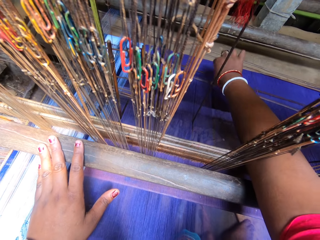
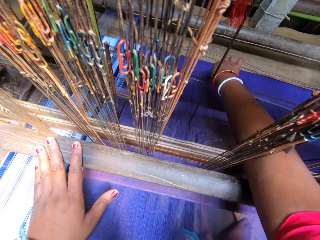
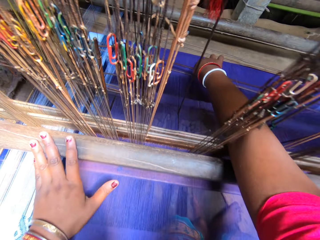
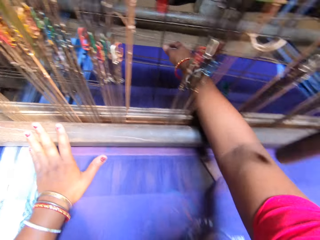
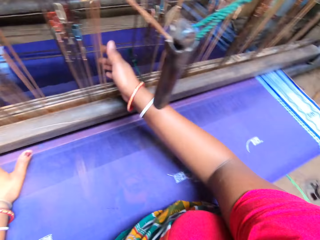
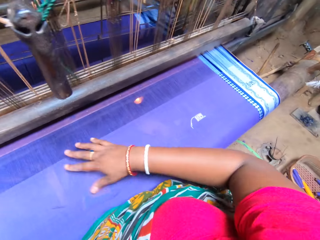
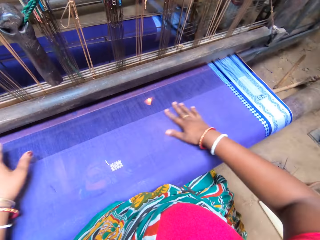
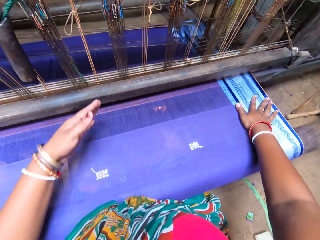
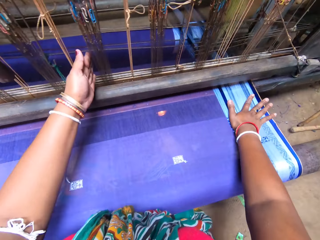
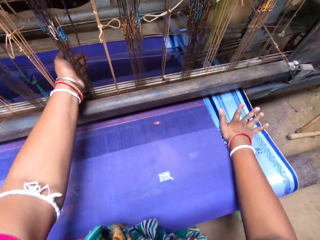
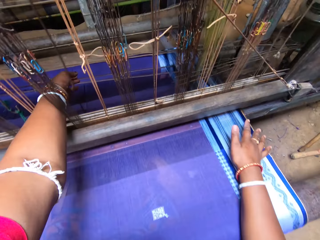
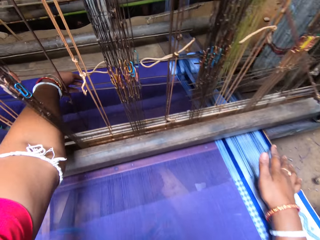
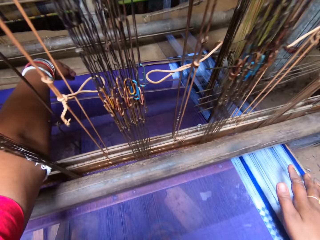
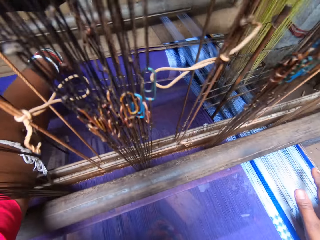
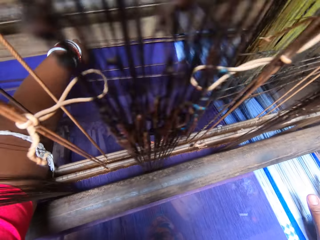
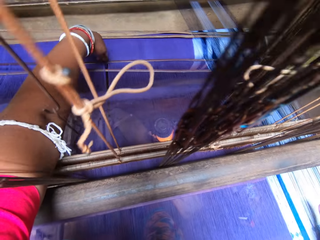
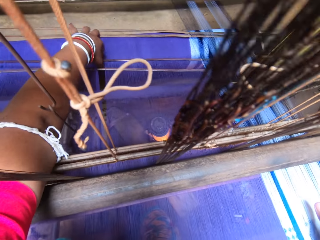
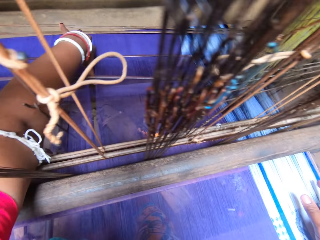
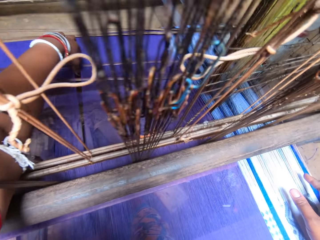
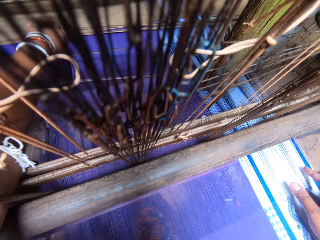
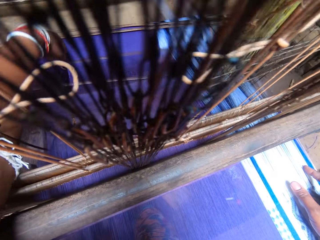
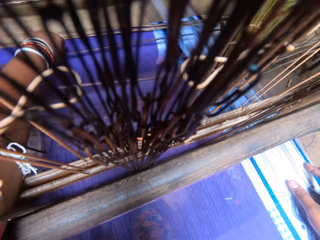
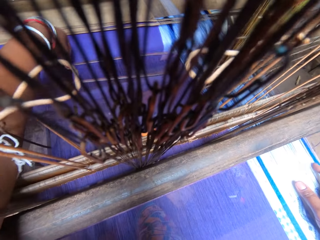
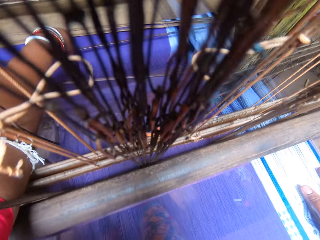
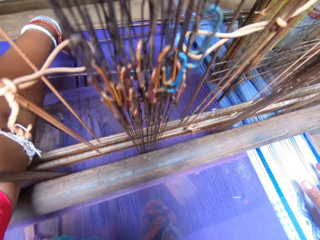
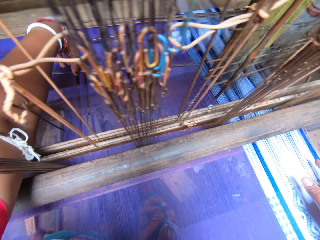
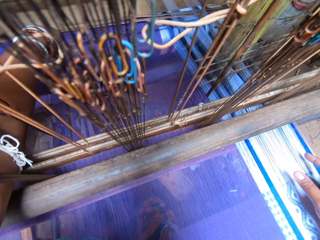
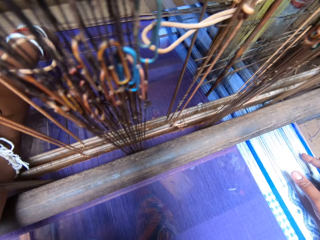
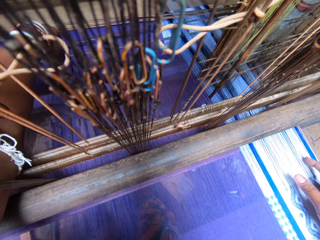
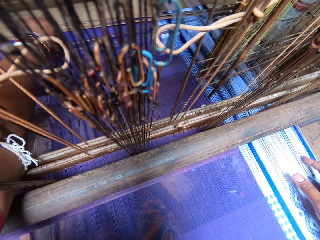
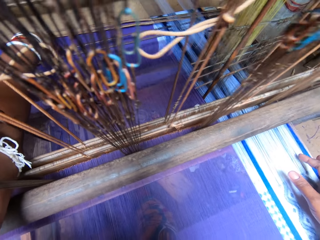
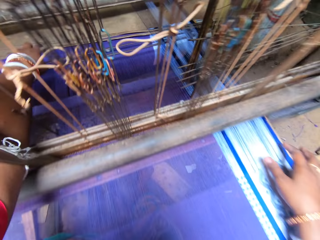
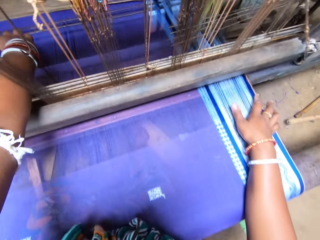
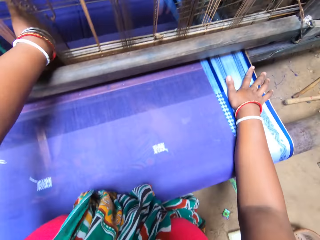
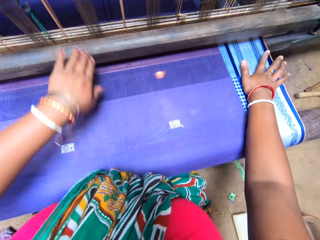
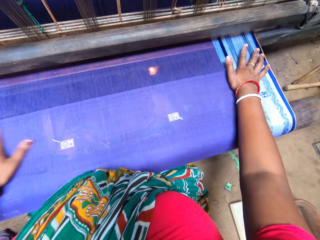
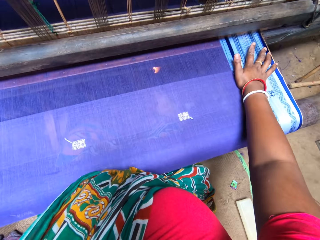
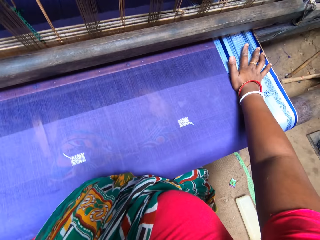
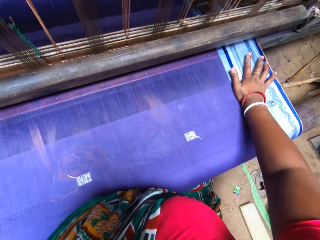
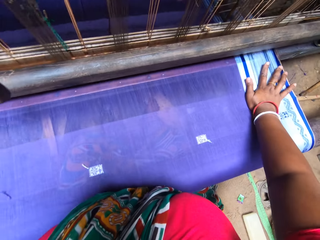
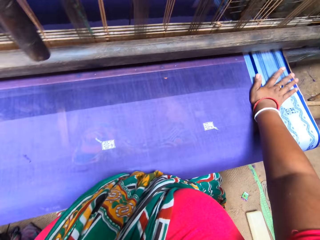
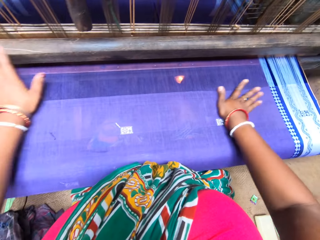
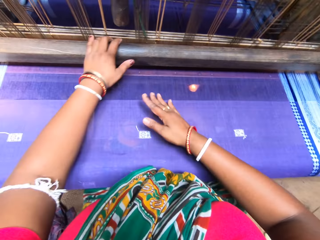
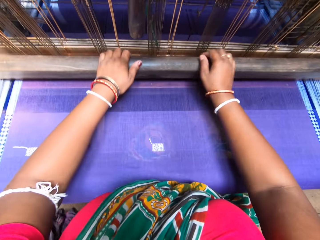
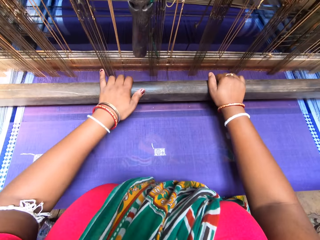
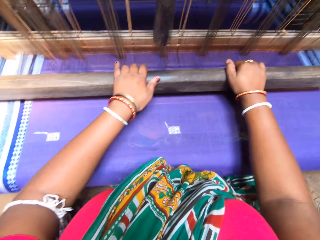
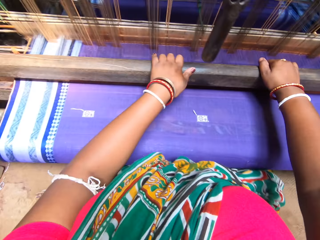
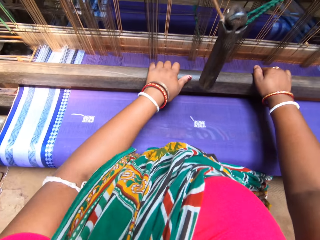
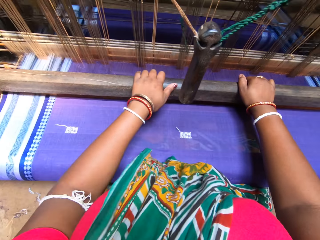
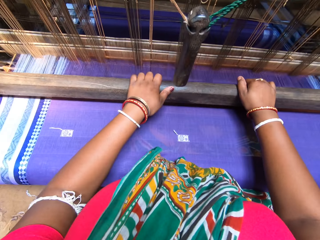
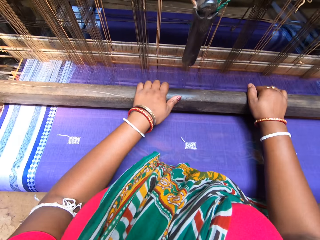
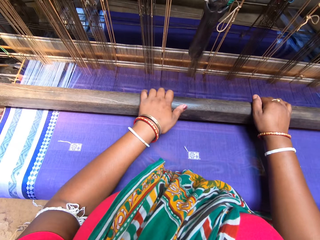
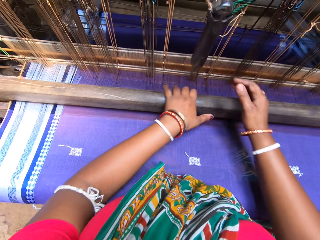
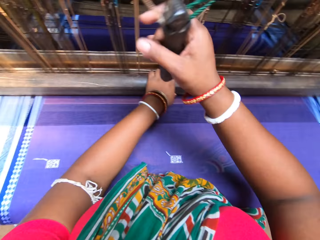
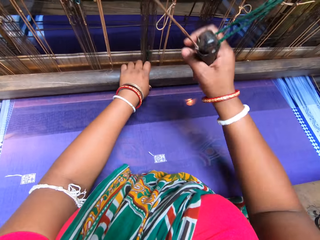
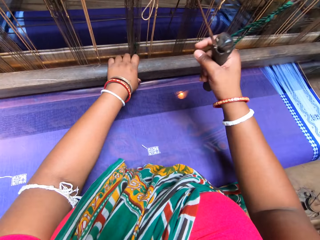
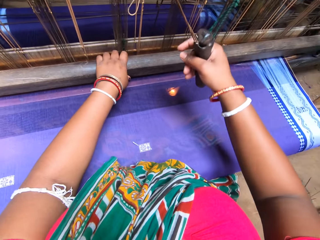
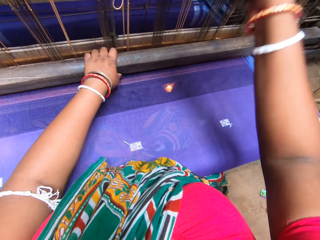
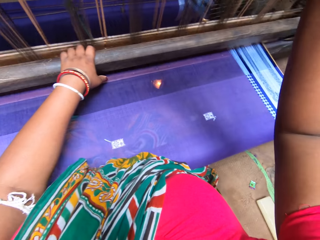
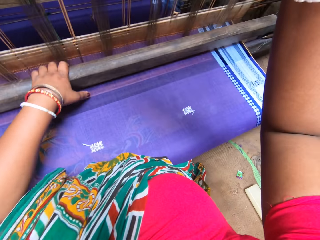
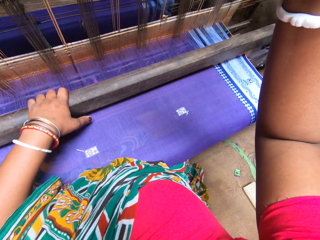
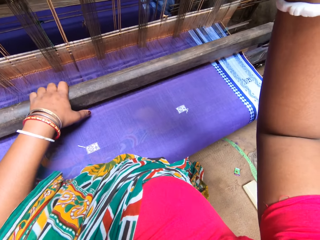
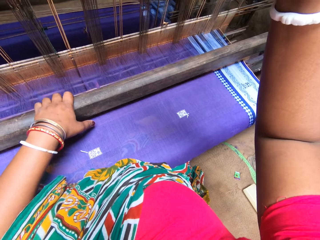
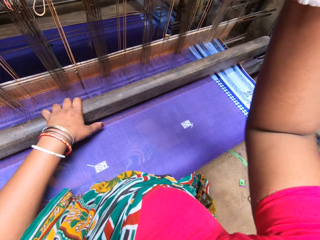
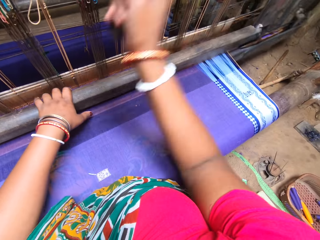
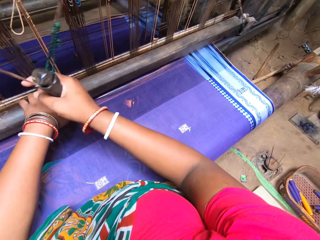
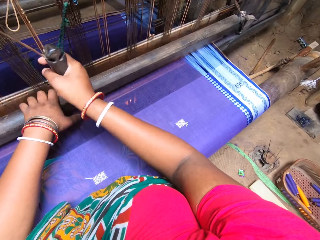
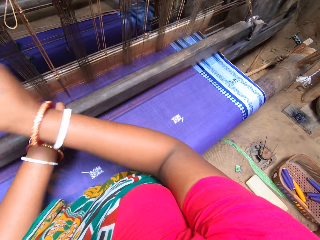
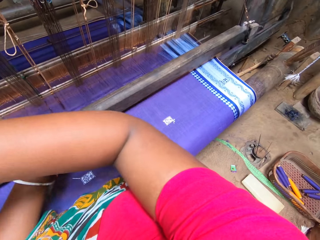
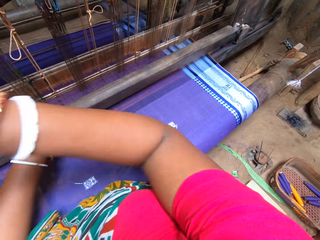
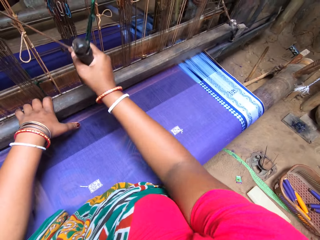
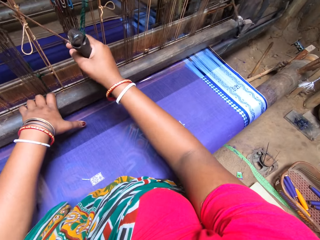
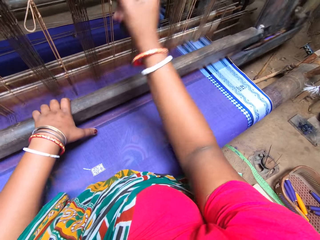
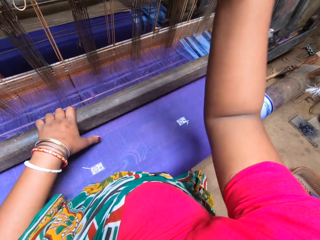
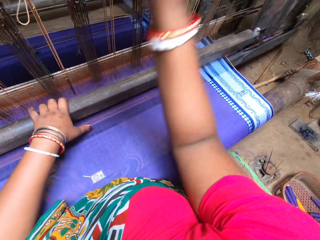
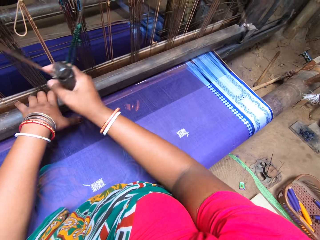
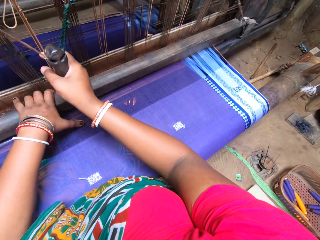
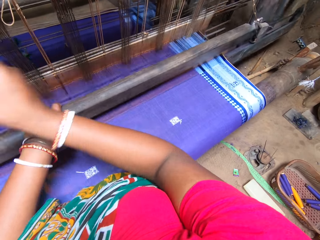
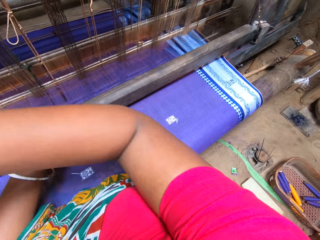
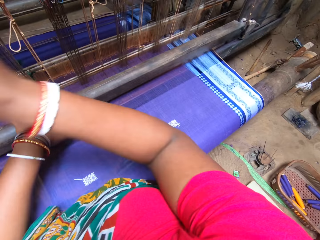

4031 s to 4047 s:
A woman converses with the camera wearer. The camera wearer weaves the fabric on a handloom with both hands.

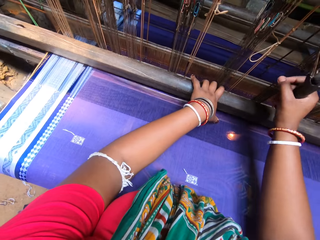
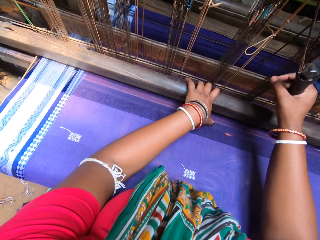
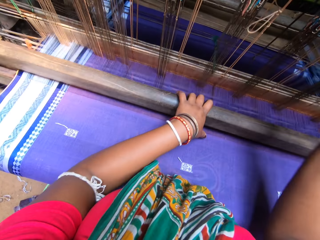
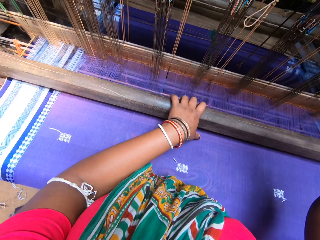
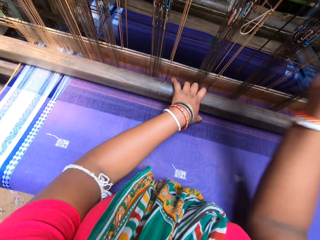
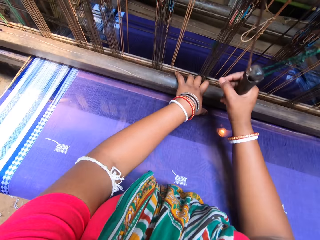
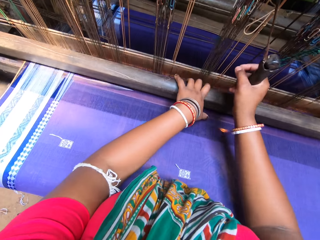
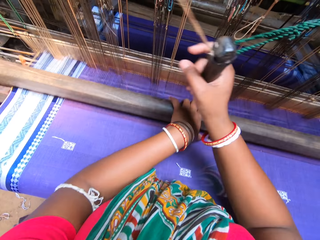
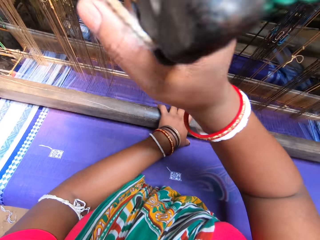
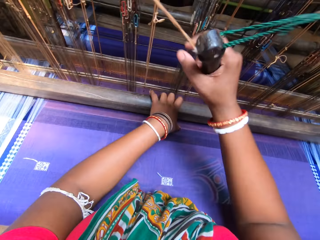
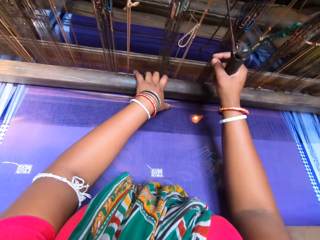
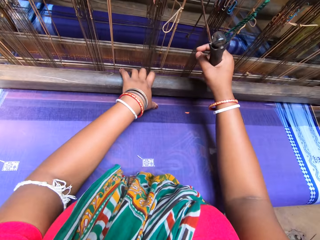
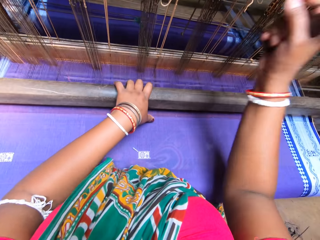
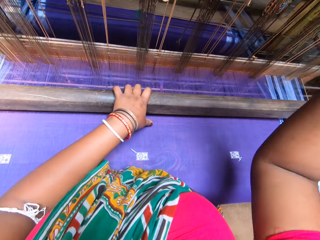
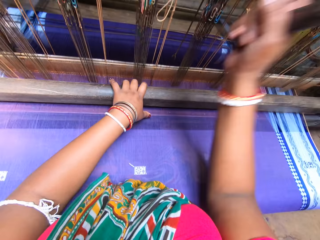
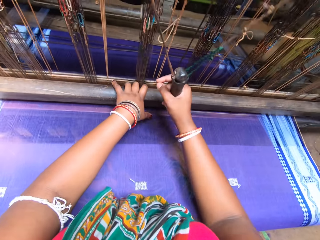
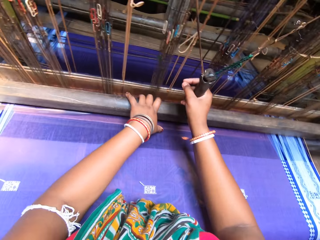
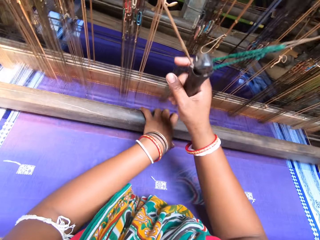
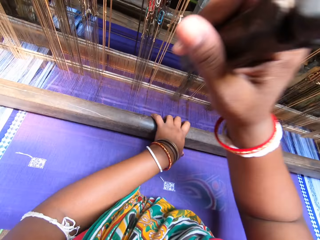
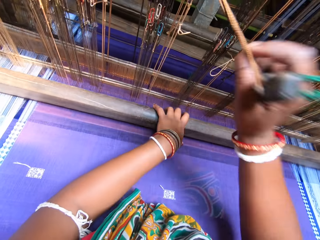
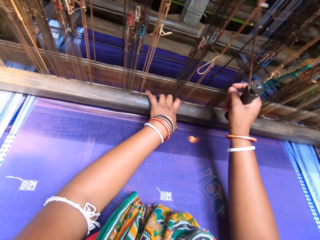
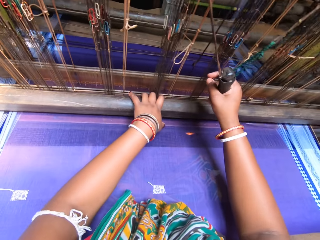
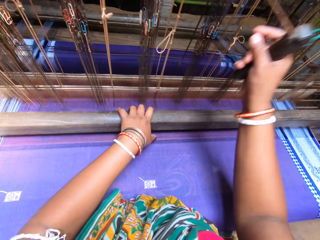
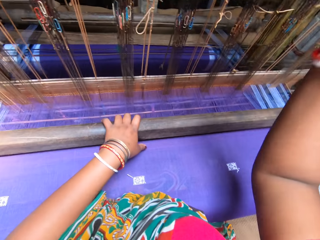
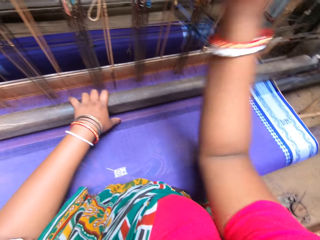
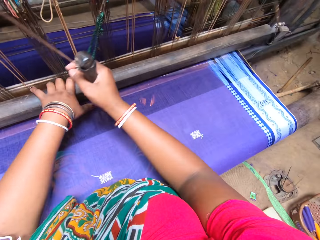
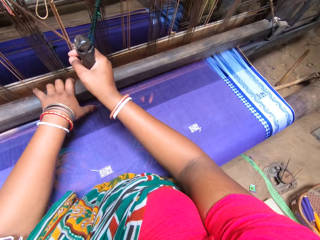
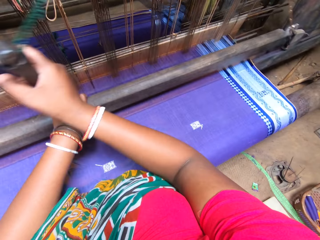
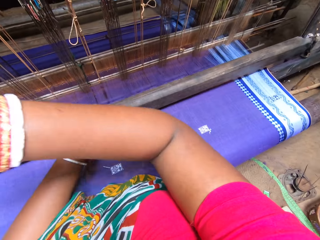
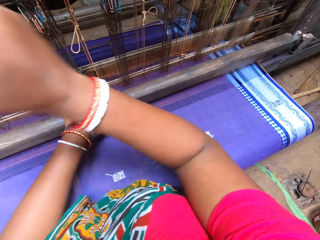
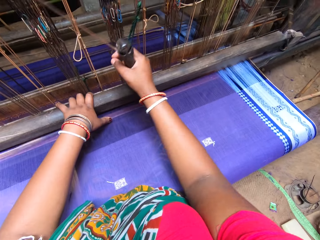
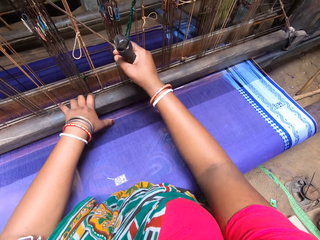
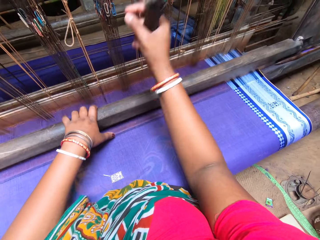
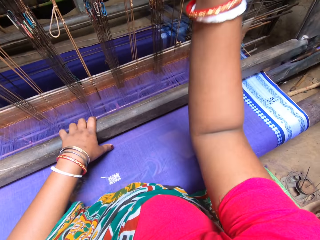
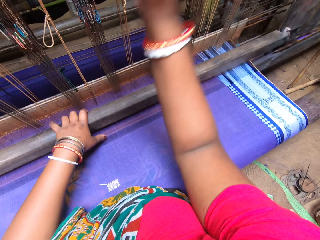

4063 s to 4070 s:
The camera wearer converses with a man.
